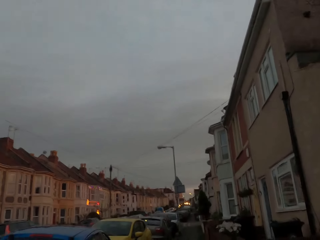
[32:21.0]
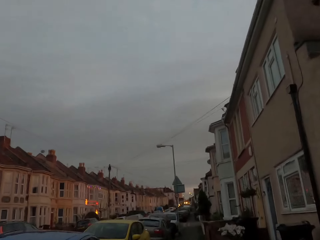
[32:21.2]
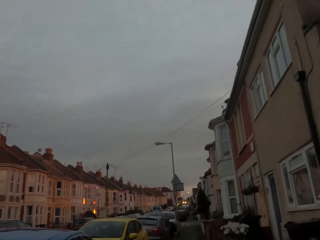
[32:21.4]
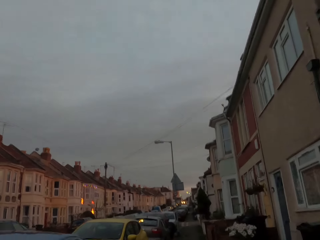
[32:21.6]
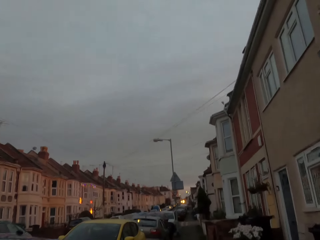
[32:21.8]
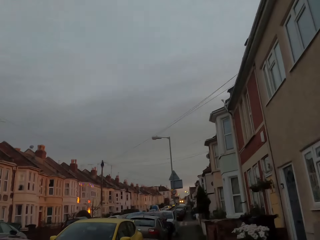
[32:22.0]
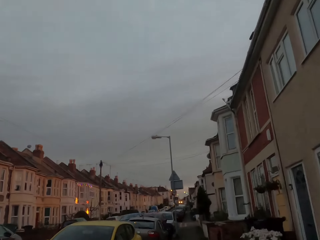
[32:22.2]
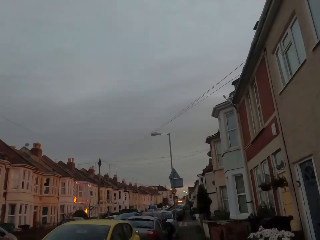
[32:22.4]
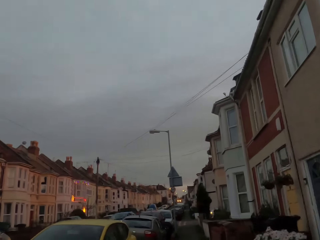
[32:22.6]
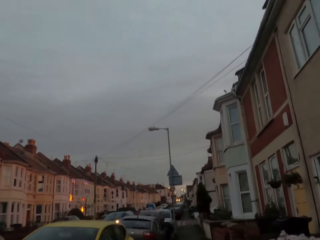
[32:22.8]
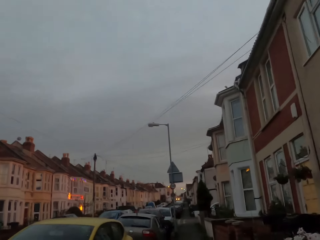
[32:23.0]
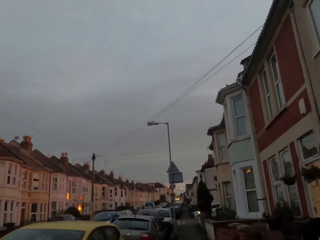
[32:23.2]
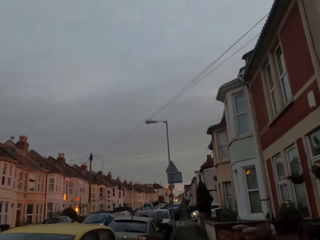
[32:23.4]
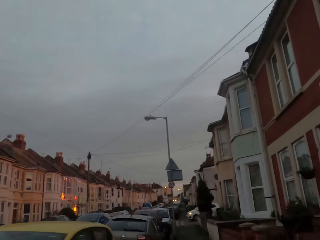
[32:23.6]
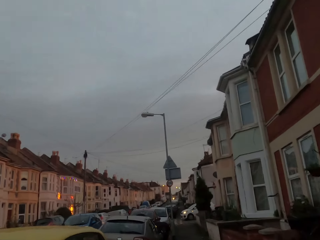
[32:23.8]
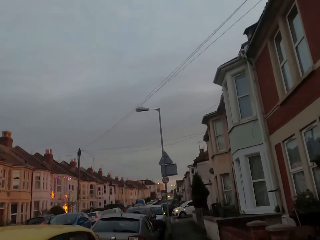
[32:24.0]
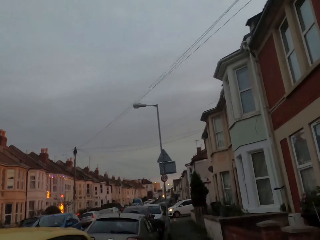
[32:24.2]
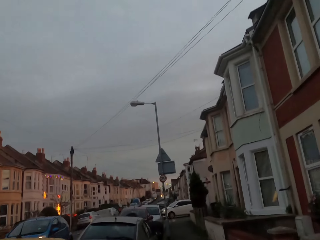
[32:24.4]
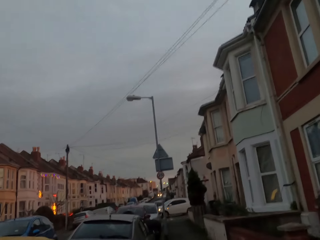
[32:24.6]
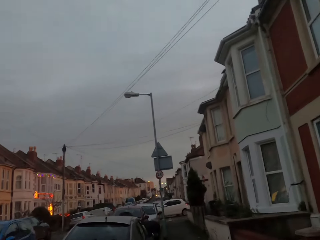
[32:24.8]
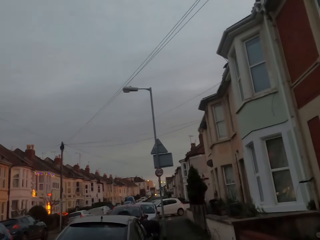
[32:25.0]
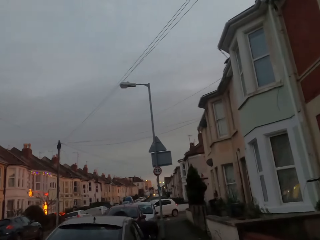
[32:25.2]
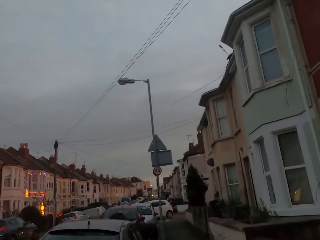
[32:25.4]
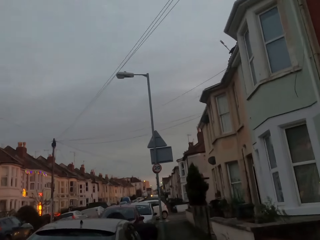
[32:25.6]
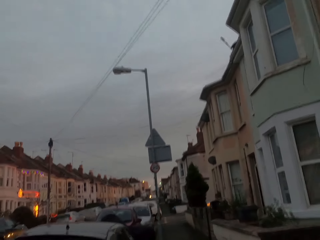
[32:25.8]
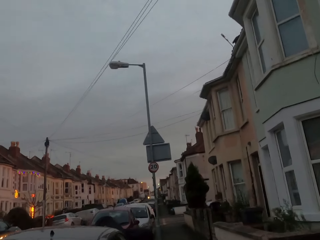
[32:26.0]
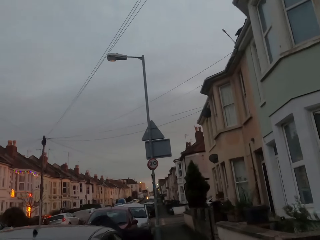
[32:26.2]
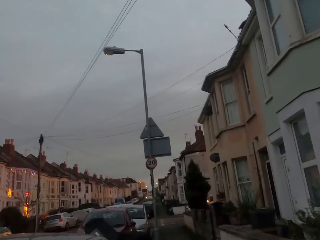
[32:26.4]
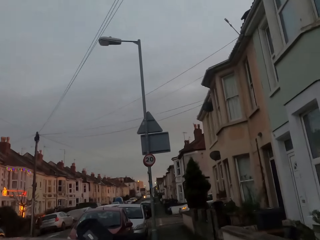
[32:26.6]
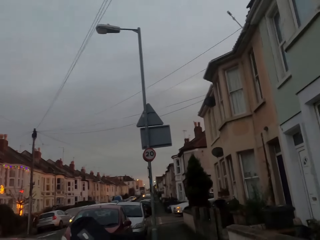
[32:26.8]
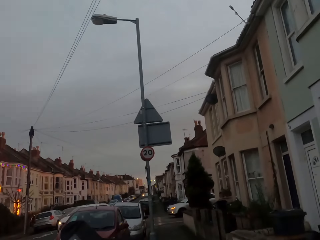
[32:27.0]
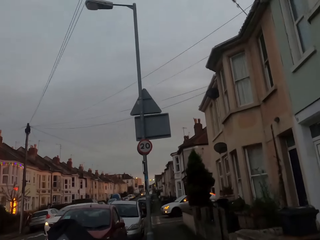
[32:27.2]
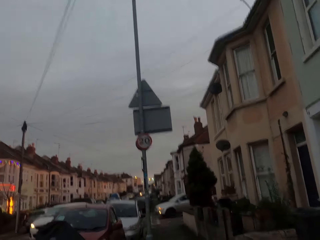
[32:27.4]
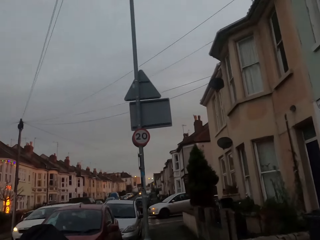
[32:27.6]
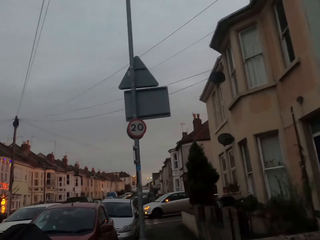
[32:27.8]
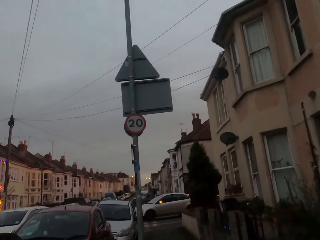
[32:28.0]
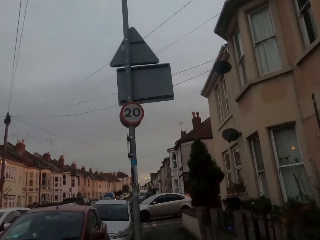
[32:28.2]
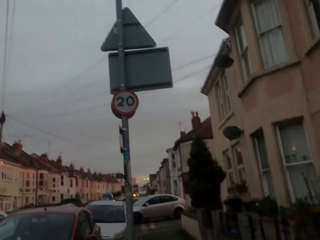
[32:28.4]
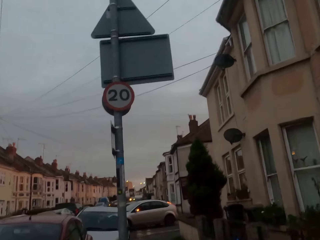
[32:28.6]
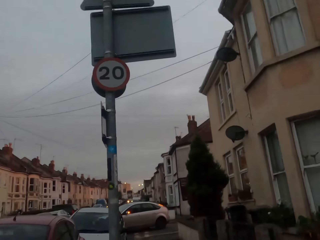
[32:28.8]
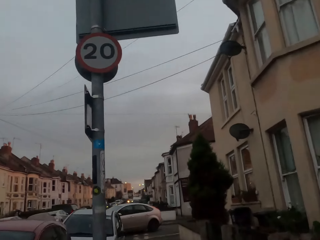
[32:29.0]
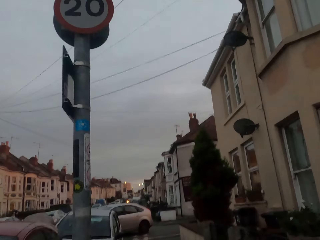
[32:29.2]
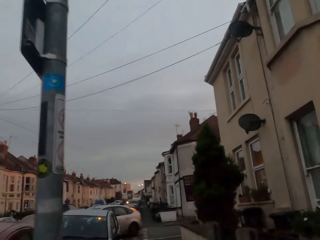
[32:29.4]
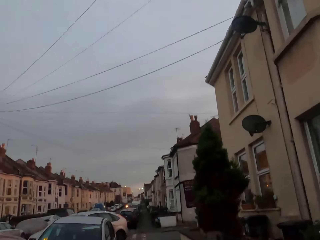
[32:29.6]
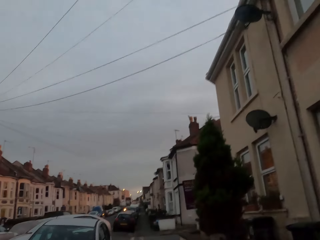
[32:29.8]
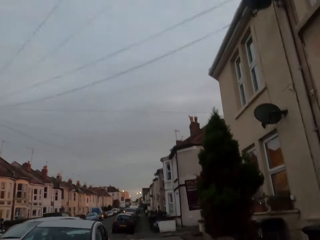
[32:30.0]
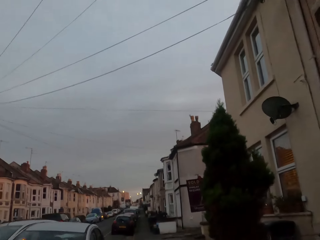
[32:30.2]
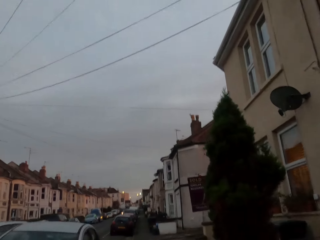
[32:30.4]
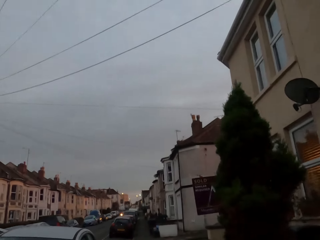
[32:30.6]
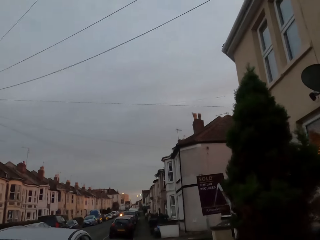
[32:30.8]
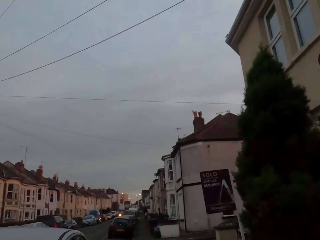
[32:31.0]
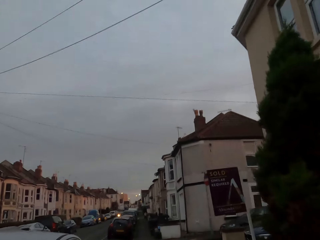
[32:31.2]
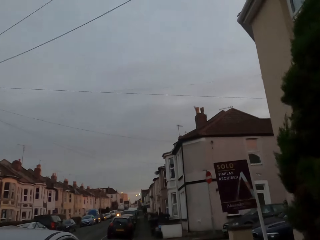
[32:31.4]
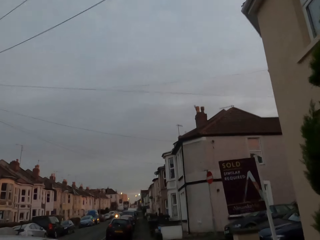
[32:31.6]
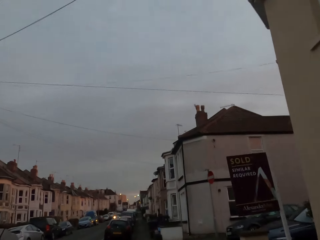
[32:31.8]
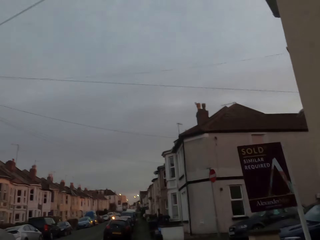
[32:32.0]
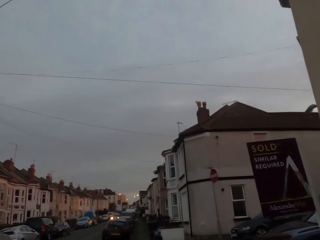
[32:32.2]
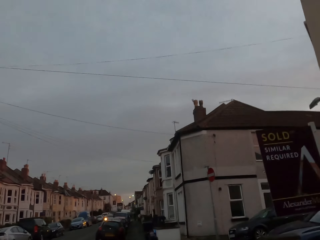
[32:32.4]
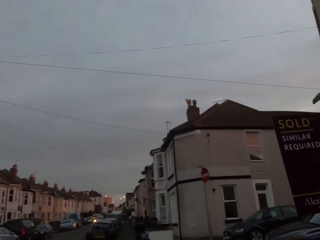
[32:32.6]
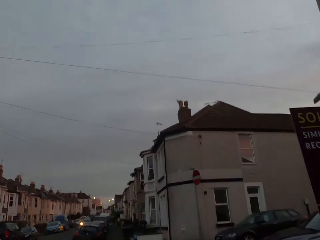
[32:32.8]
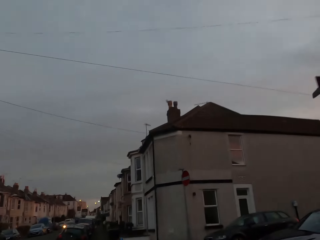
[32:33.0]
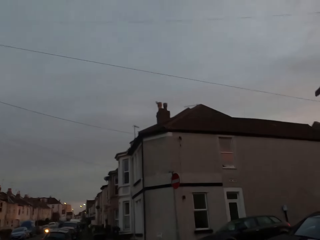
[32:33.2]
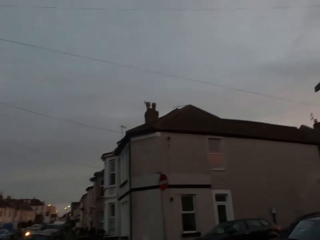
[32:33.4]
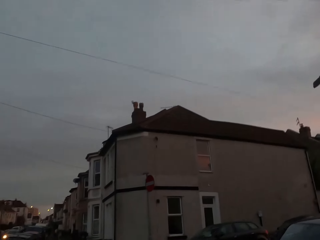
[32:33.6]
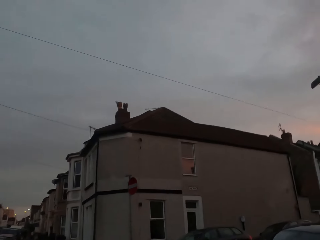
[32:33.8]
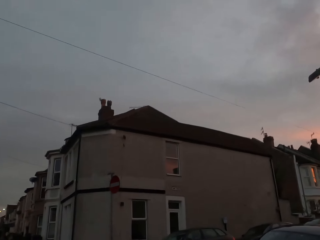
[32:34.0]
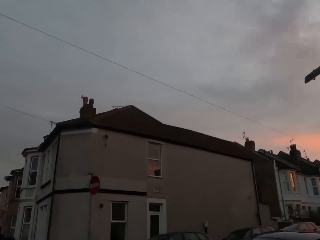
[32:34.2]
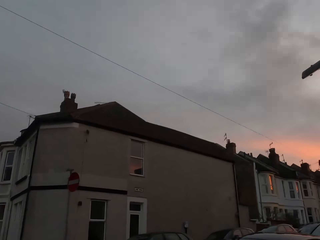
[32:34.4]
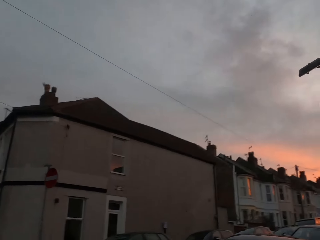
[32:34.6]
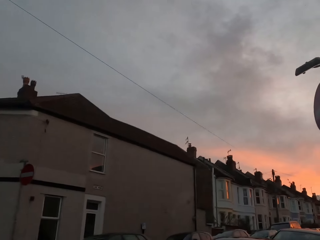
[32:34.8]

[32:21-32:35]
The camera wearer jogs on the road. A car drives past them. A car drives past them again.

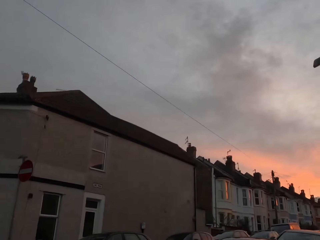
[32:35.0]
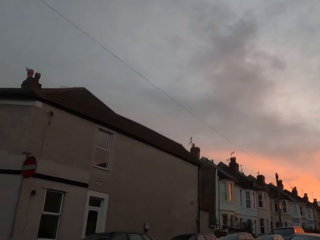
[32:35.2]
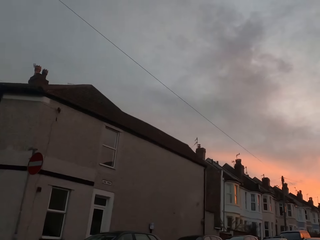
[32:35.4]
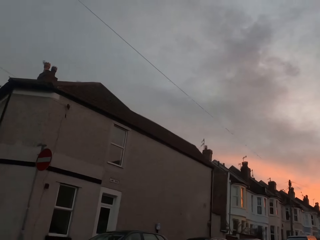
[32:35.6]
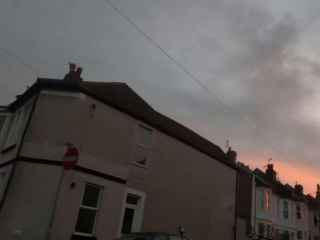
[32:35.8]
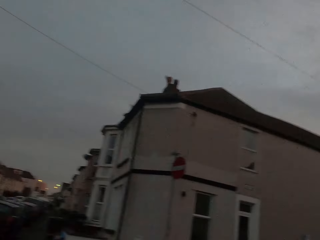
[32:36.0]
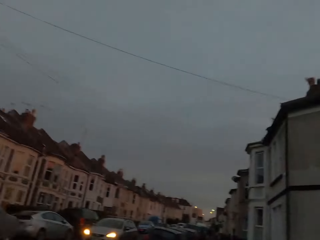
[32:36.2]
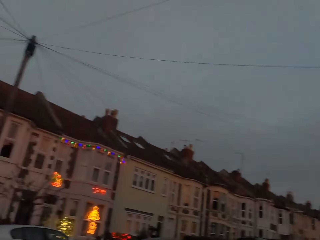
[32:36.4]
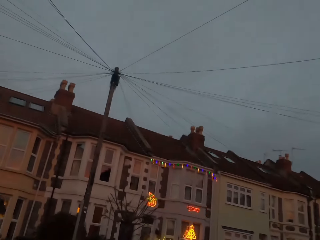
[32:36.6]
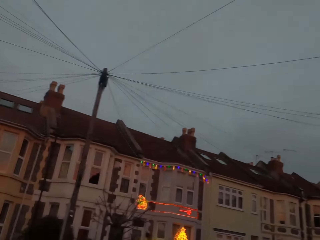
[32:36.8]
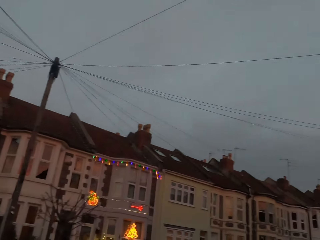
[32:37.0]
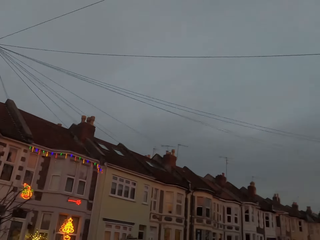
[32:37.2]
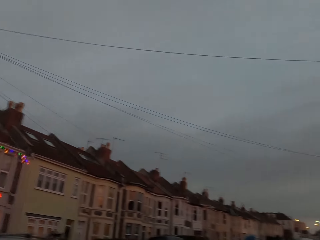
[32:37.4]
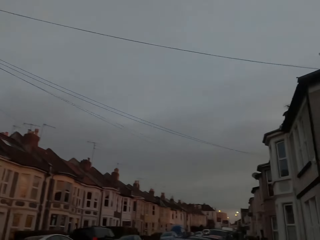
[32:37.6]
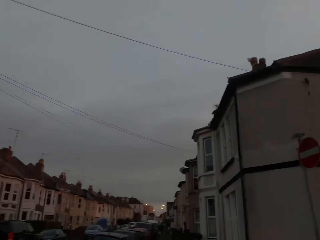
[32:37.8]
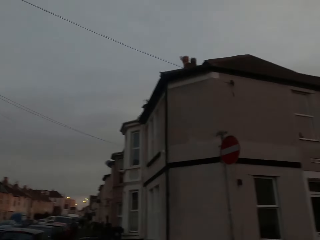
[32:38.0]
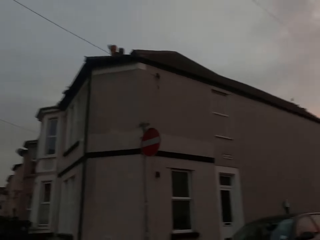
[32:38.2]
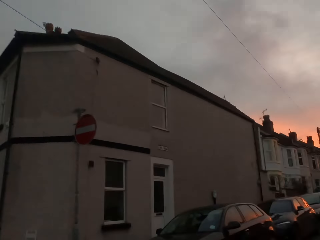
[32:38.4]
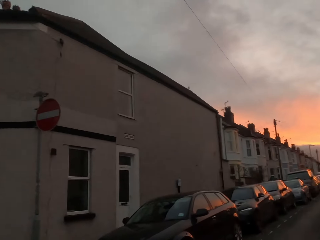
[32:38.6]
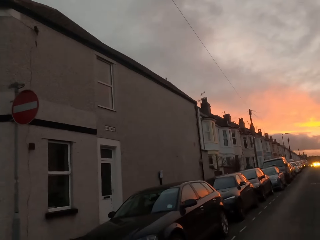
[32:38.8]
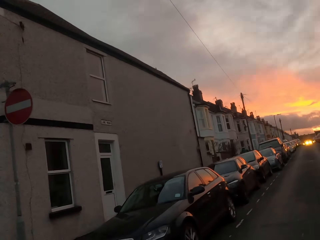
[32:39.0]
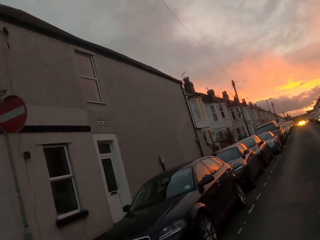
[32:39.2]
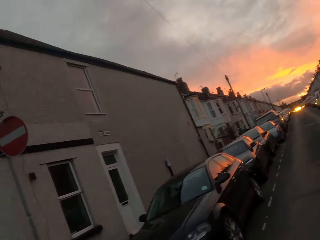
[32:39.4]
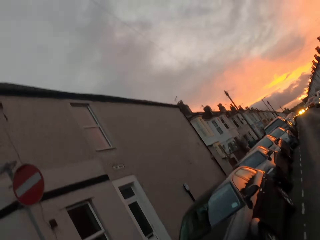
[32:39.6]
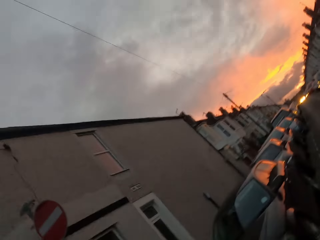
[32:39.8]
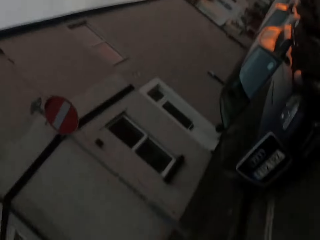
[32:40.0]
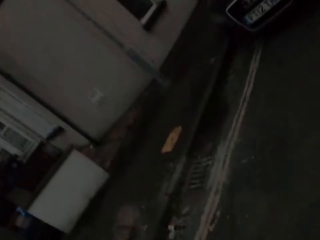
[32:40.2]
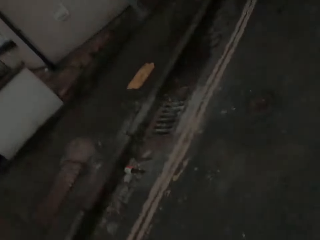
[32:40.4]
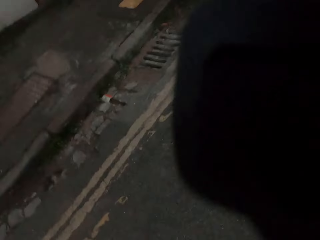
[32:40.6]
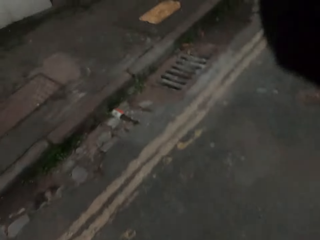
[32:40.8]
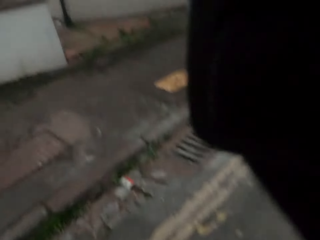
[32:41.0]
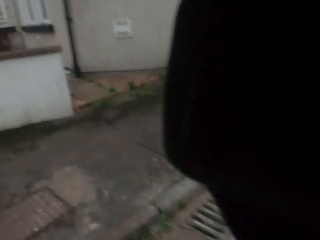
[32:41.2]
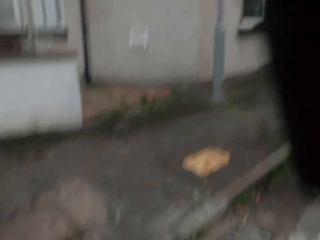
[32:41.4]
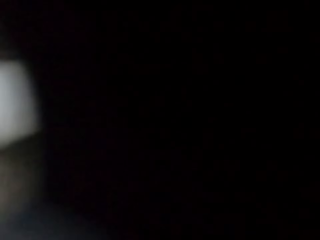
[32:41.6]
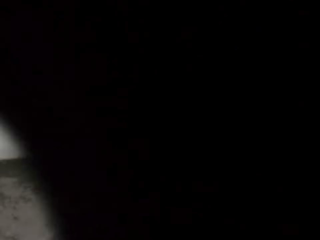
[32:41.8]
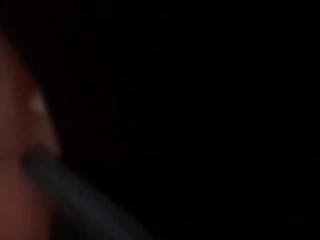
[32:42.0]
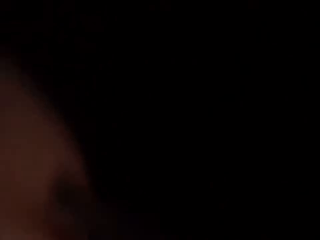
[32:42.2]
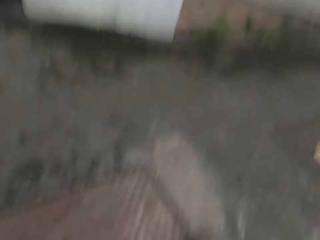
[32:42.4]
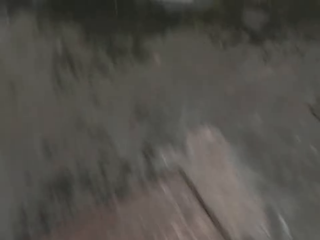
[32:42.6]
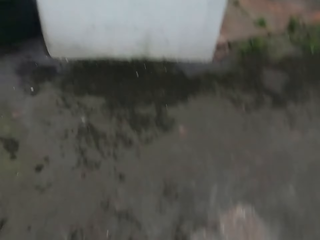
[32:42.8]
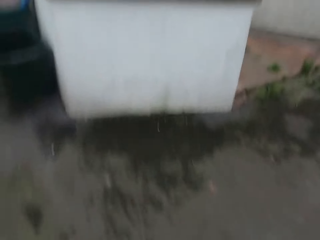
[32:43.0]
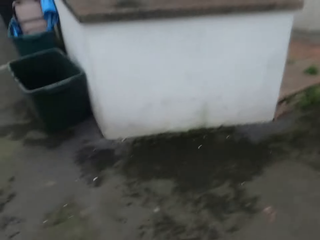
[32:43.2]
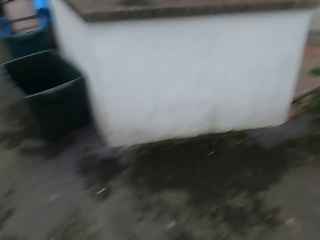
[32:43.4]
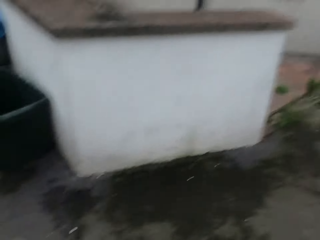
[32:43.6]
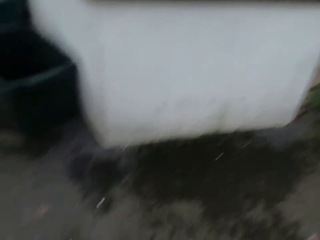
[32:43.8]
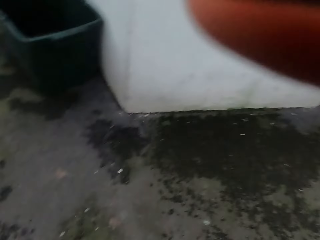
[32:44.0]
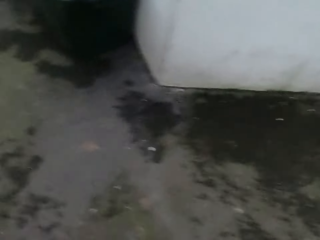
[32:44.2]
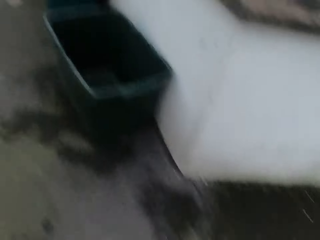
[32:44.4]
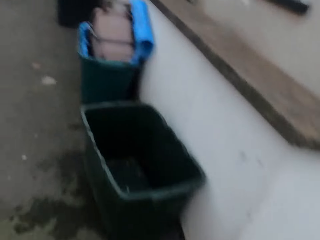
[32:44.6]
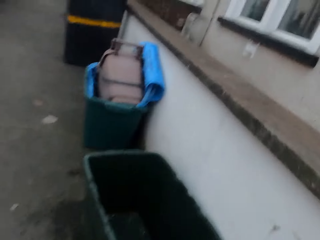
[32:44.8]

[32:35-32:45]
The camera wearer adjusts her camera with her hands.
